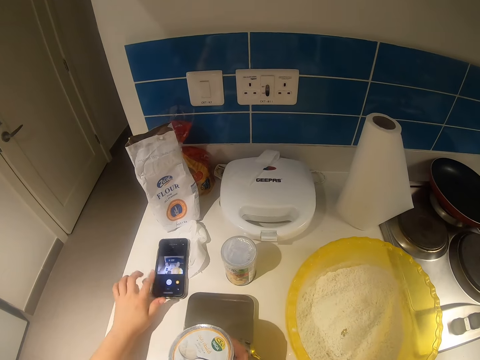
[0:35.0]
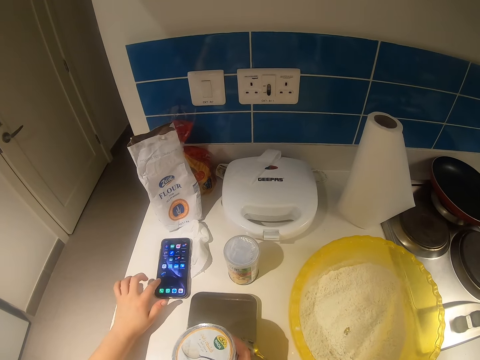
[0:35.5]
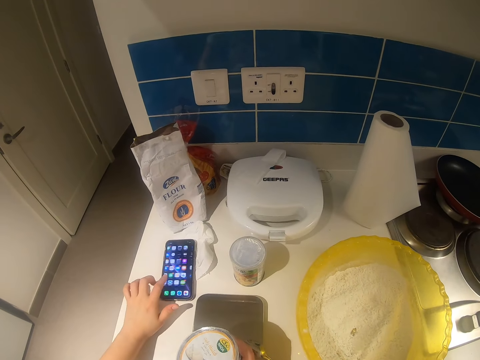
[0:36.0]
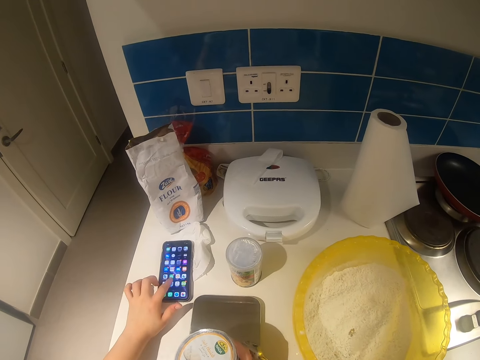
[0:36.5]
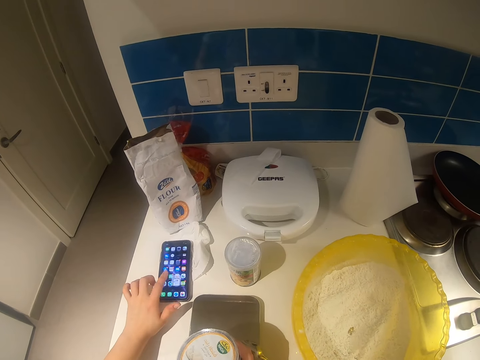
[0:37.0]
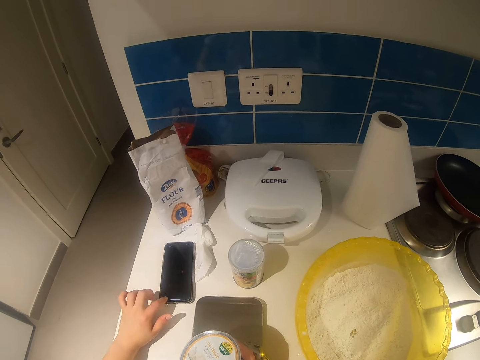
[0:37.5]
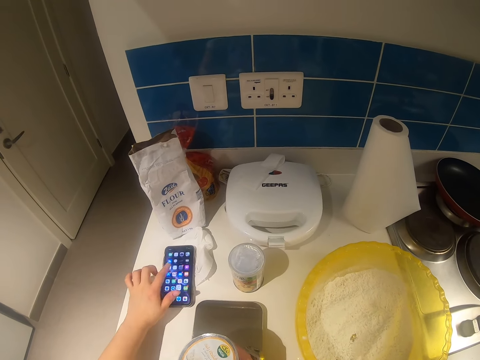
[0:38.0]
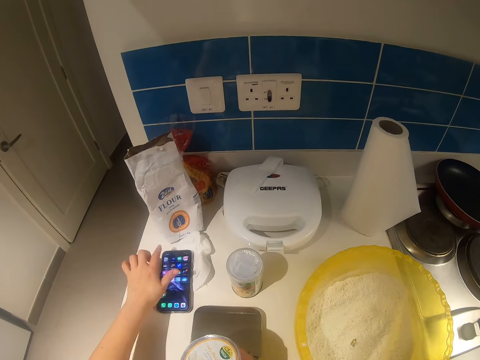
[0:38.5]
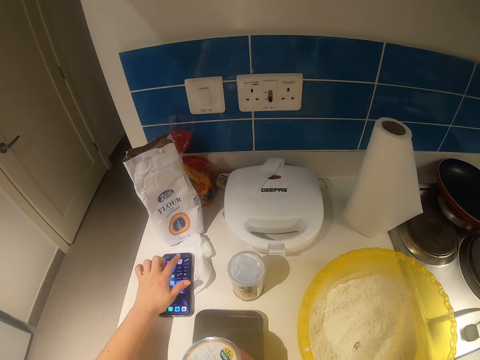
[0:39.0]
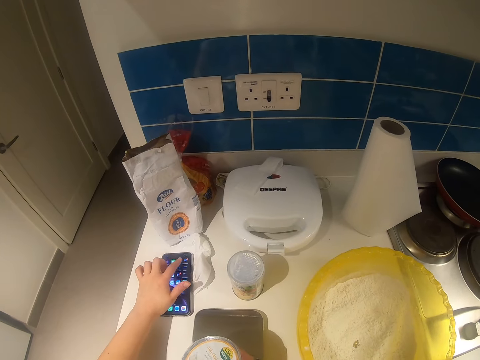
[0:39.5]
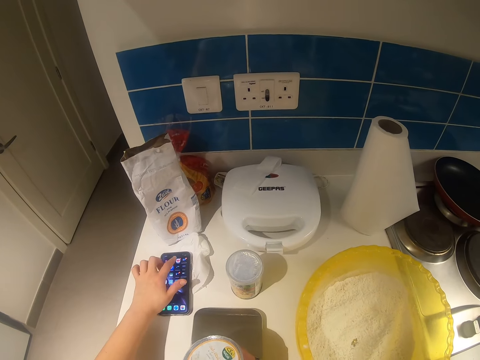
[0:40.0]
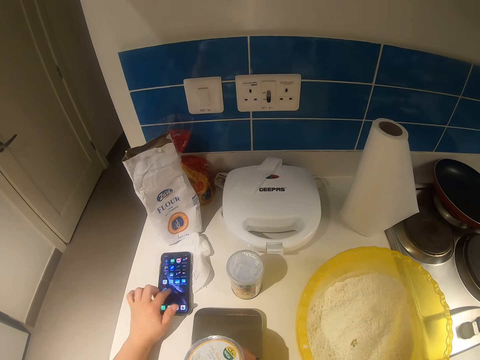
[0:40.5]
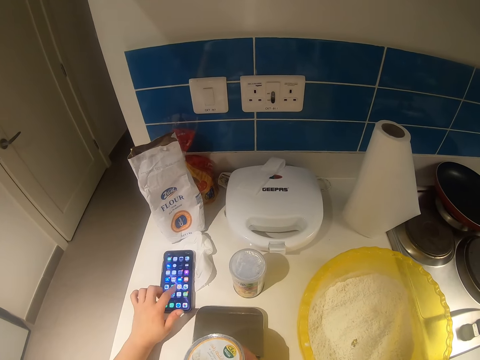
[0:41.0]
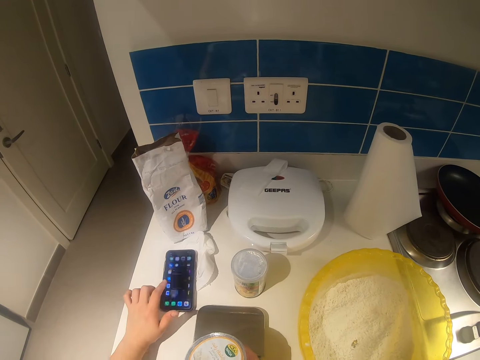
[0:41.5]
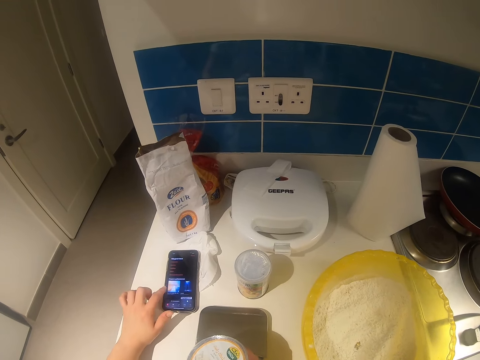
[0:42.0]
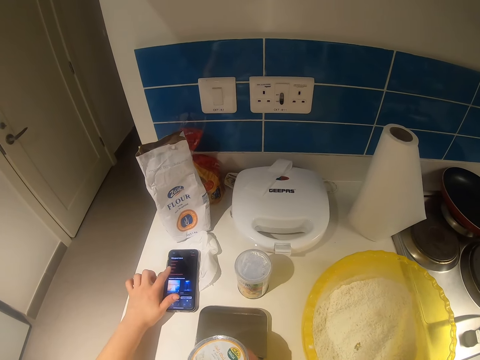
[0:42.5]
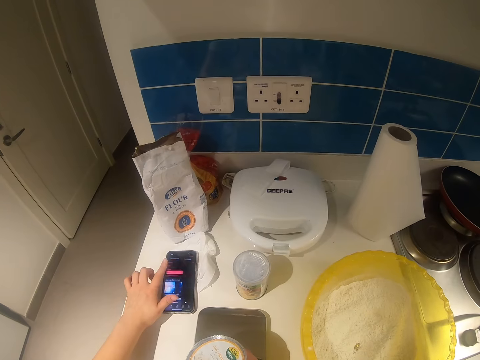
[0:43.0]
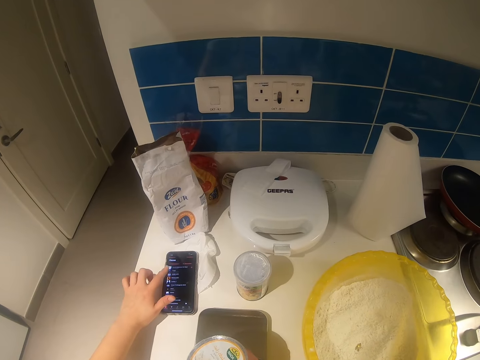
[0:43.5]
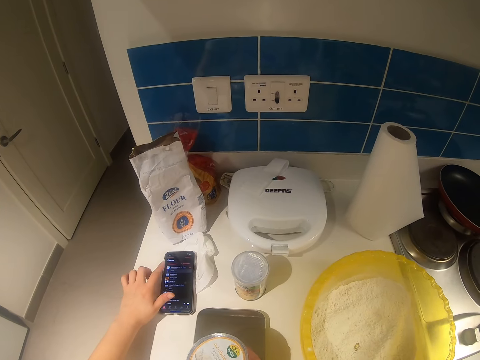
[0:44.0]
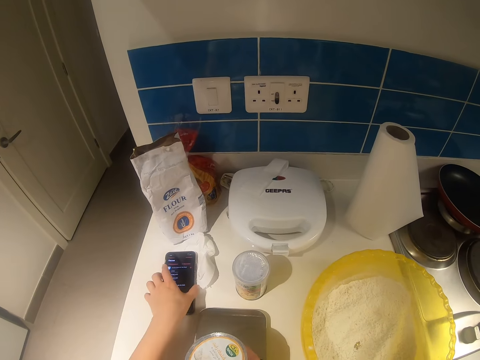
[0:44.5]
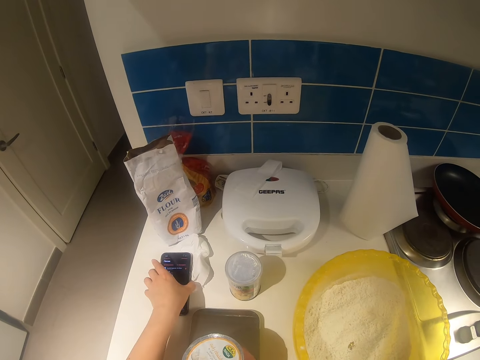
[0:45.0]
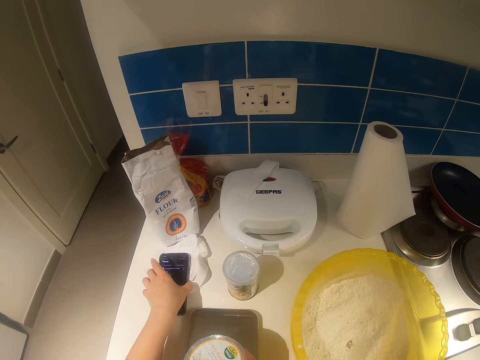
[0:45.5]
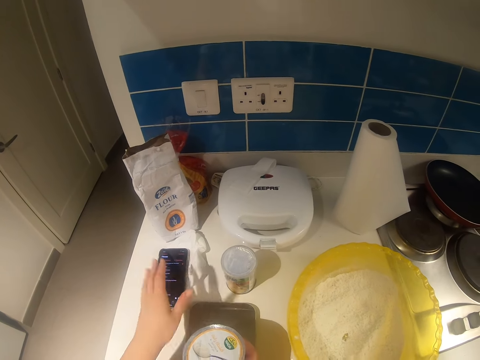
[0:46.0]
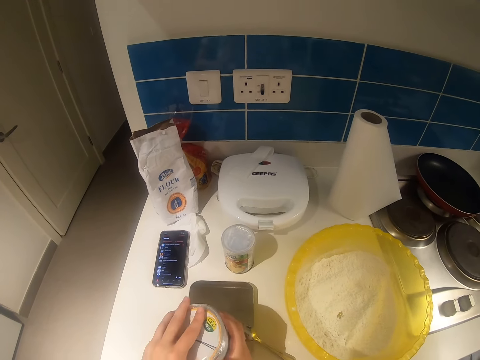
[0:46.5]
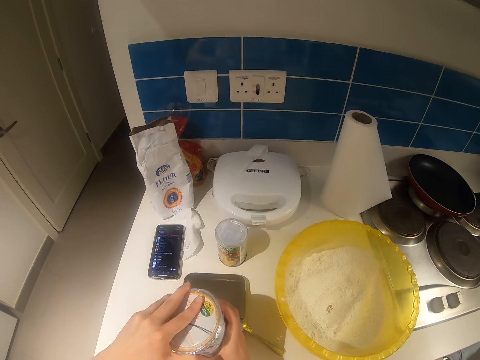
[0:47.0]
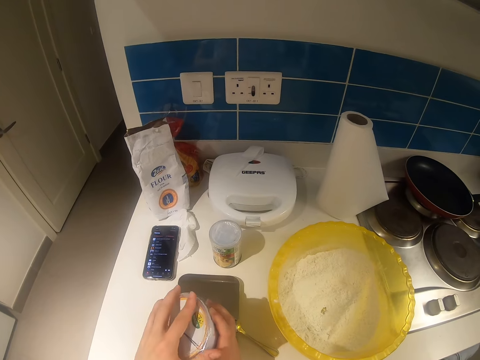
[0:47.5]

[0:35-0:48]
The camera wearer operates the phone with her left finger.

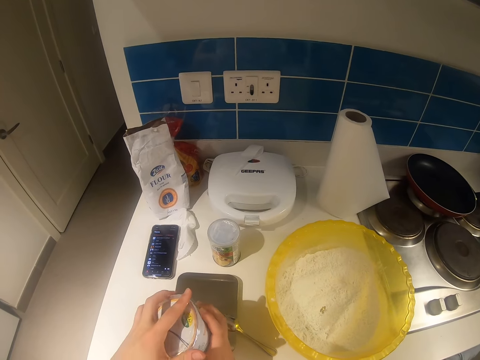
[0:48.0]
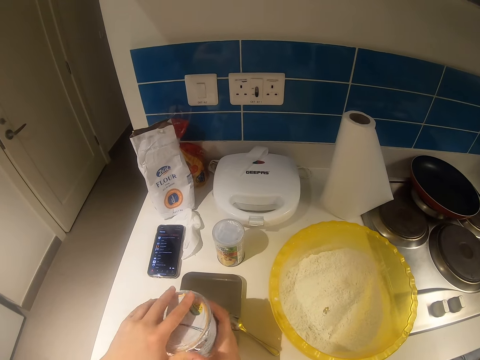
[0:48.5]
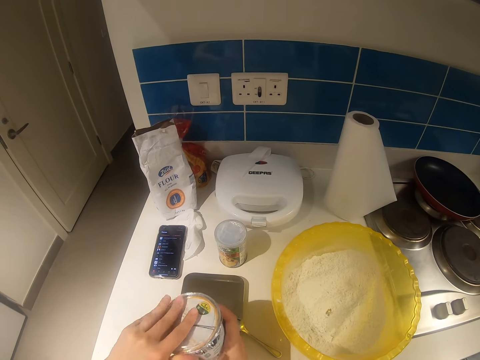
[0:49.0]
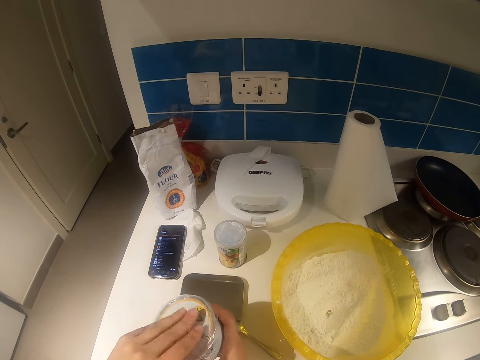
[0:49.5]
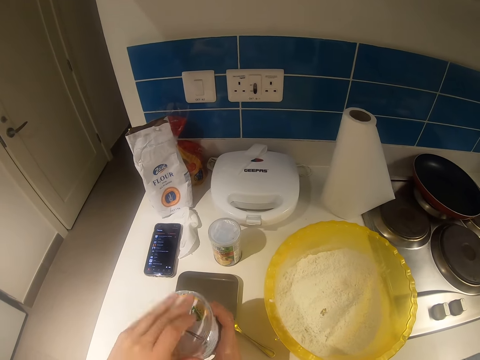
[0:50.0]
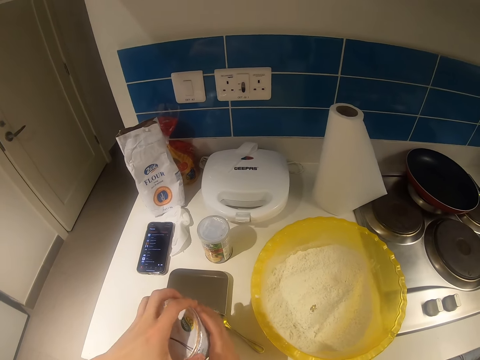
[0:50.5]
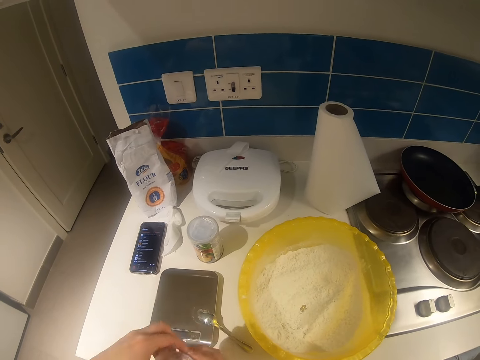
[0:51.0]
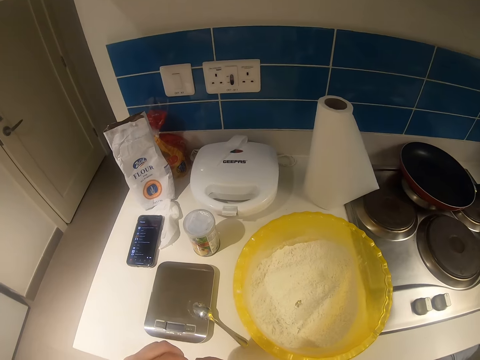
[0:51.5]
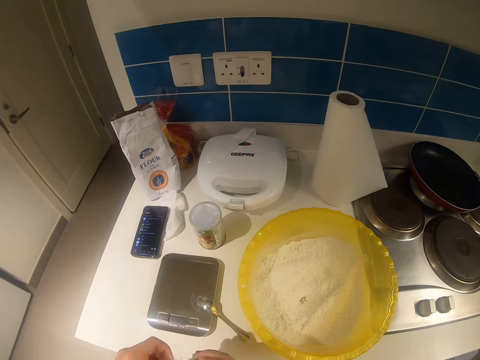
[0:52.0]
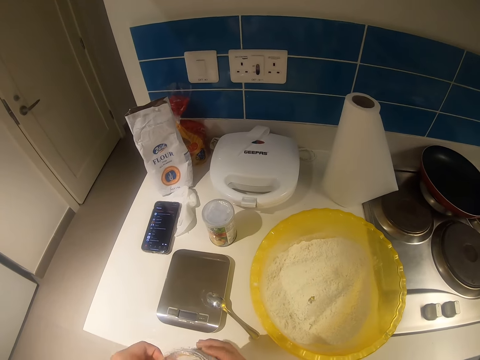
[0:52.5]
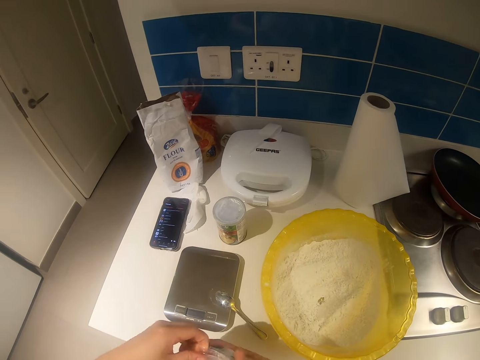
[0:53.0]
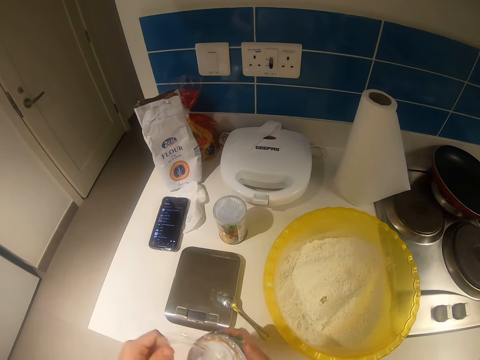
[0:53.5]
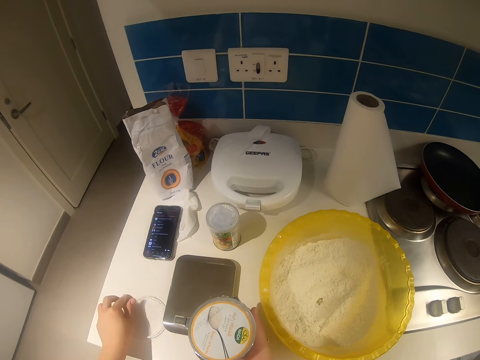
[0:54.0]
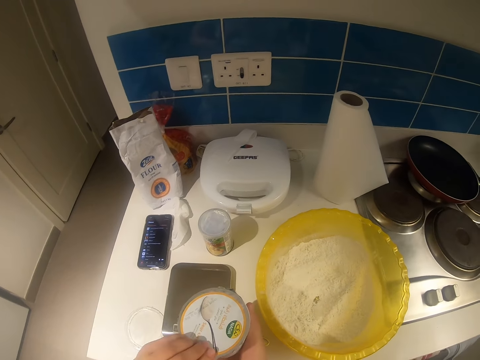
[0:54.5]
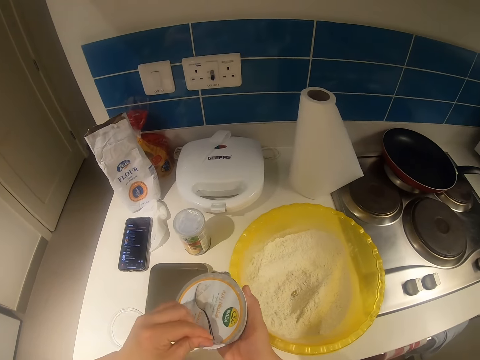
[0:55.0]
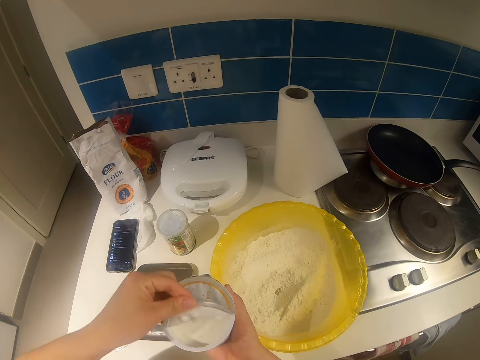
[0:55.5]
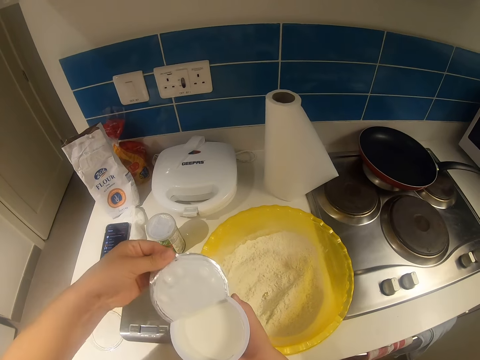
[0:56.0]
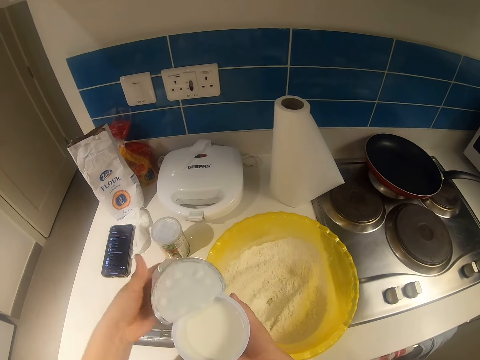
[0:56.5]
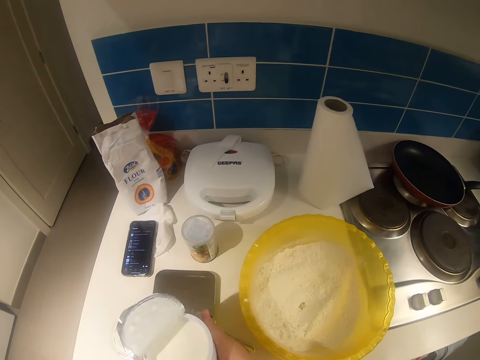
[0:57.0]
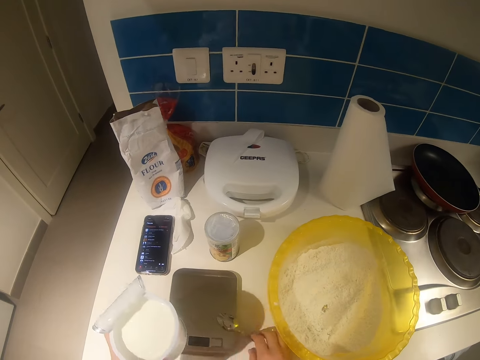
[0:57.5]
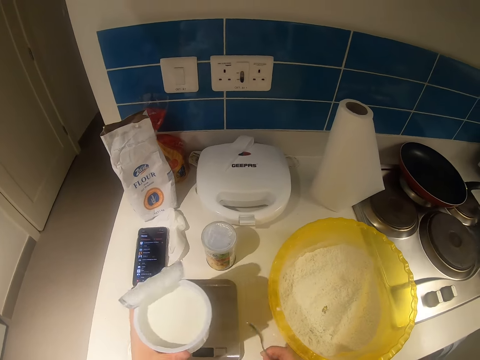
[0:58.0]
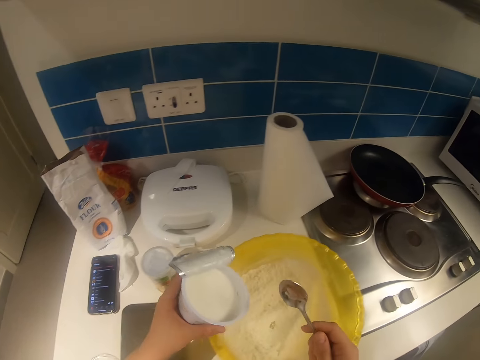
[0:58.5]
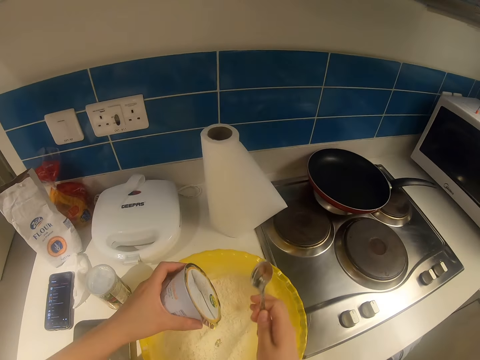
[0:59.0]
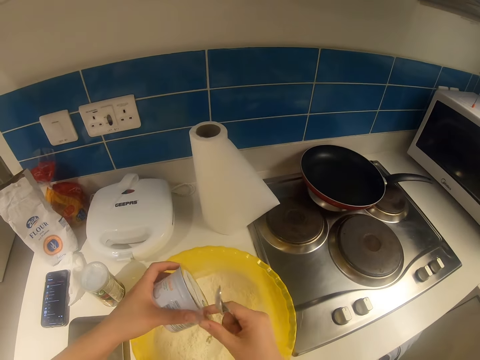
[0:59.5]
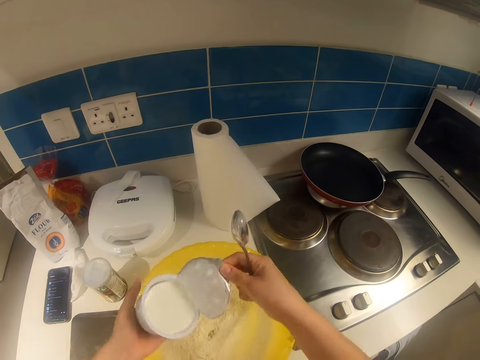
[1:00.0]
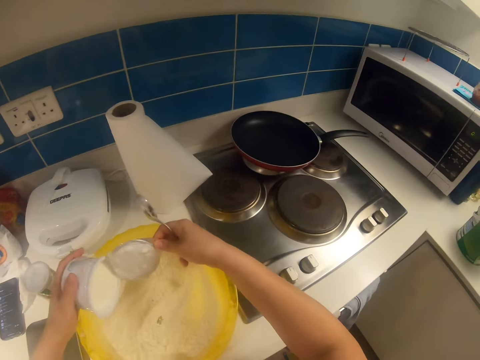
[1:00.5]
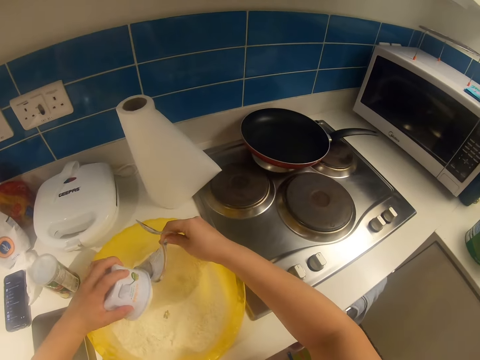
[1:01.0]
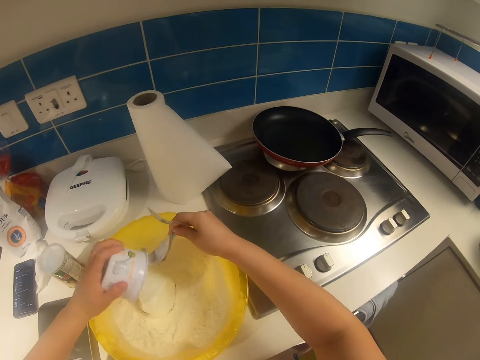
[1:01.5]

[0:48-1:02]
The camera wearer opens the container lid with her left hand. She places the lid in her left hand on the kitchen counter. She opens the sour cream seal with her left hand. She picks up a spoon from a measuring scale with her right hand. She pours cream from the container in her left hand into a bowl of flour mixture.
